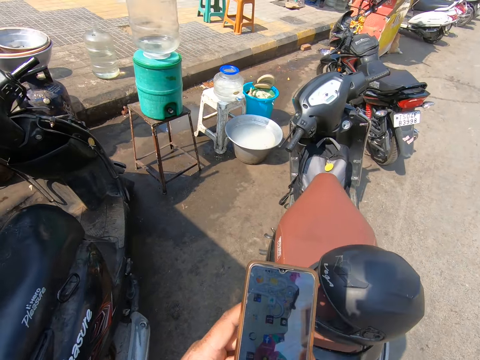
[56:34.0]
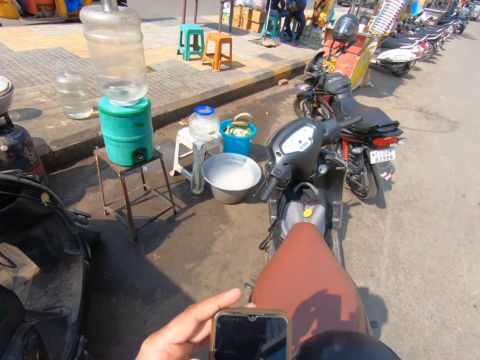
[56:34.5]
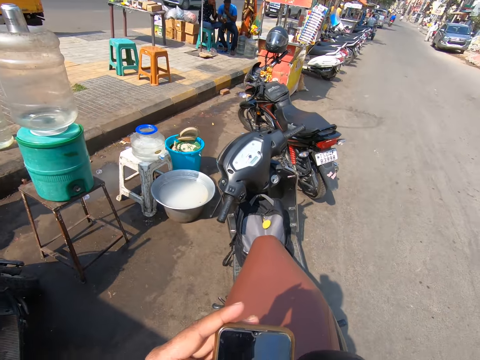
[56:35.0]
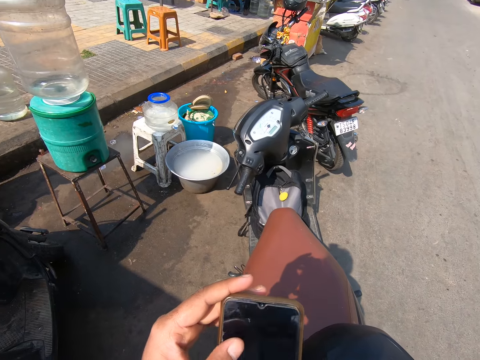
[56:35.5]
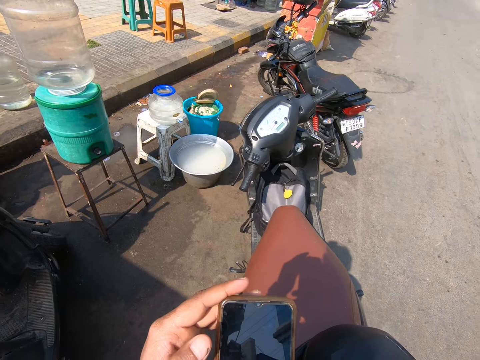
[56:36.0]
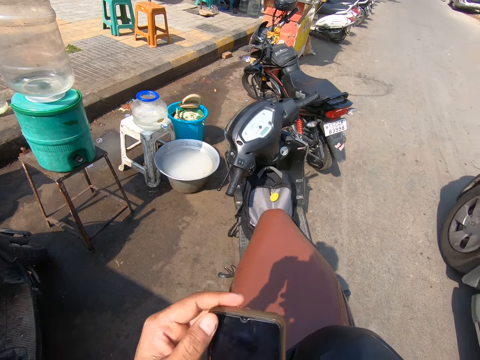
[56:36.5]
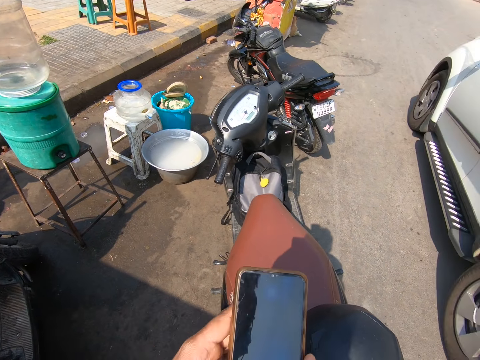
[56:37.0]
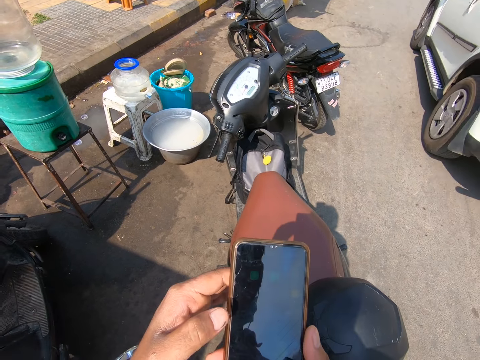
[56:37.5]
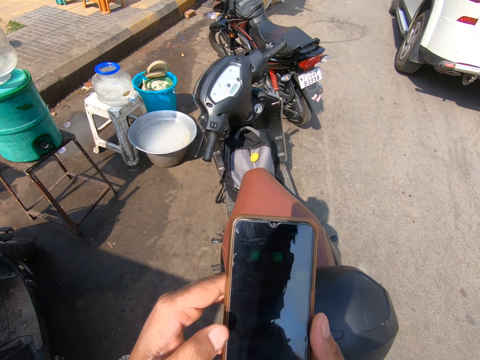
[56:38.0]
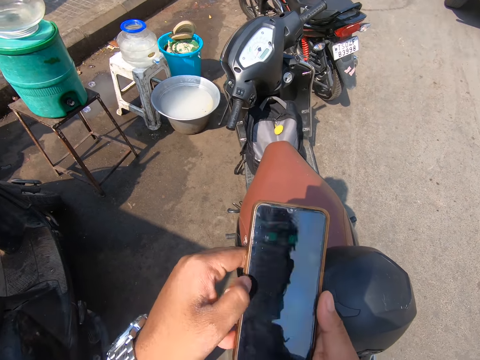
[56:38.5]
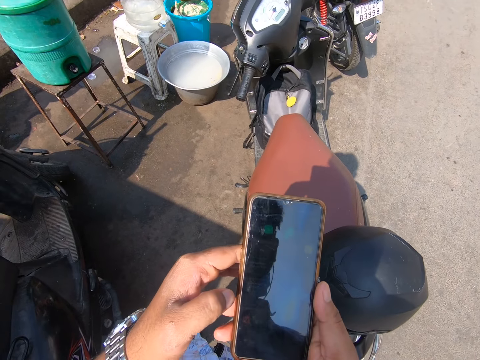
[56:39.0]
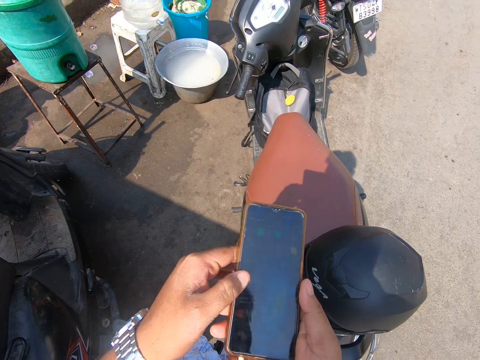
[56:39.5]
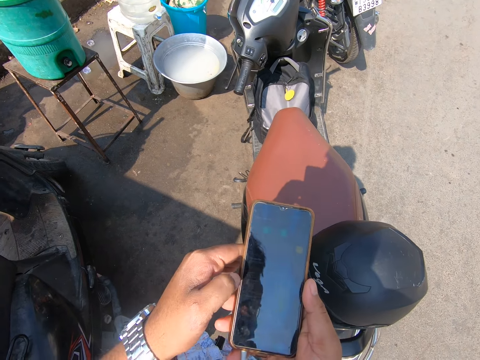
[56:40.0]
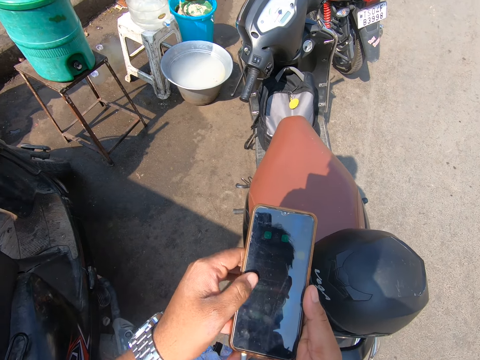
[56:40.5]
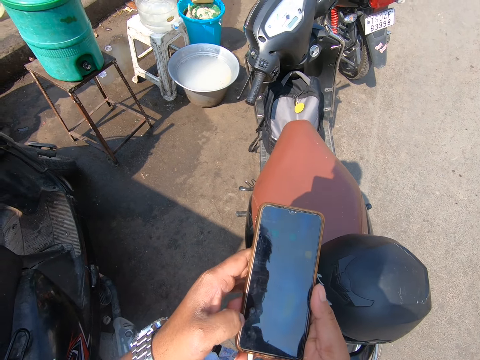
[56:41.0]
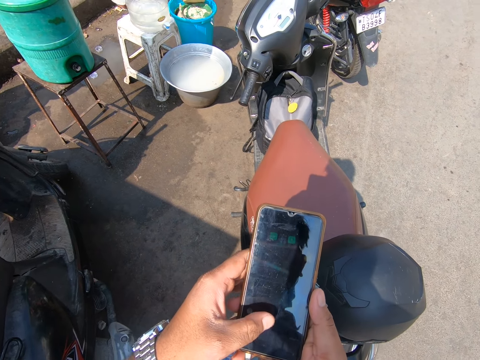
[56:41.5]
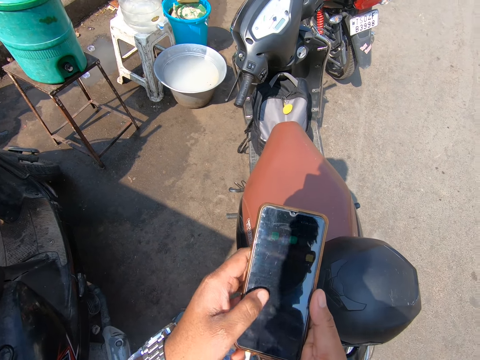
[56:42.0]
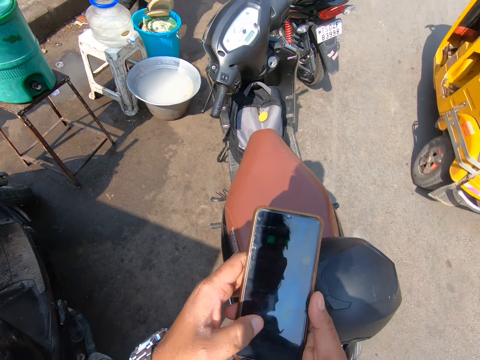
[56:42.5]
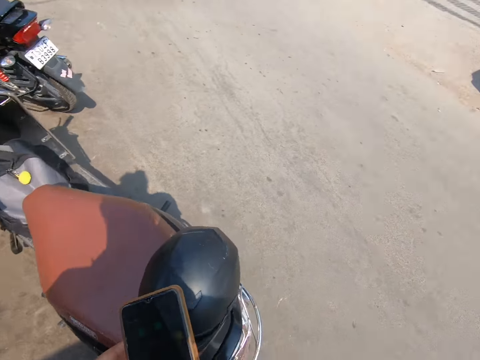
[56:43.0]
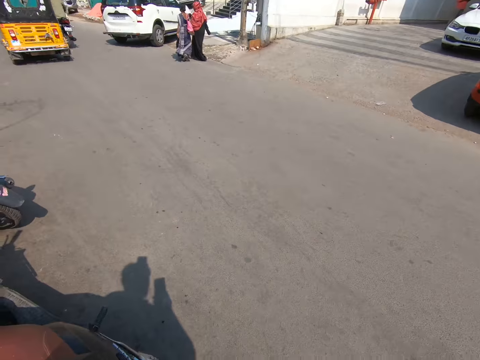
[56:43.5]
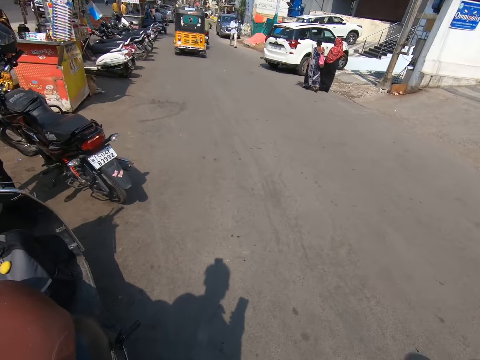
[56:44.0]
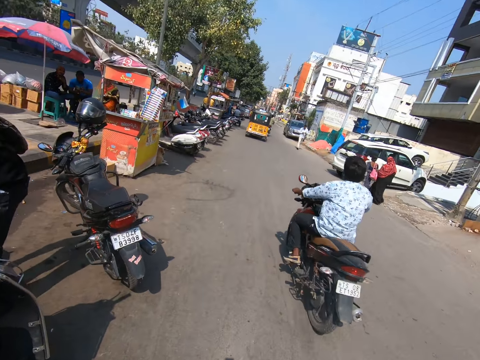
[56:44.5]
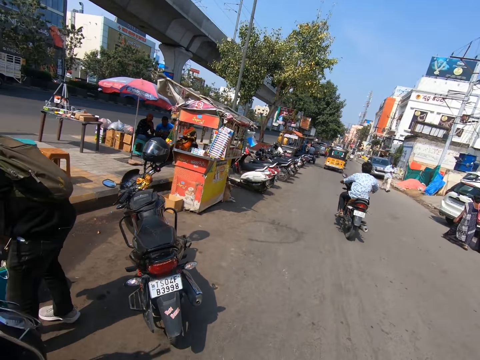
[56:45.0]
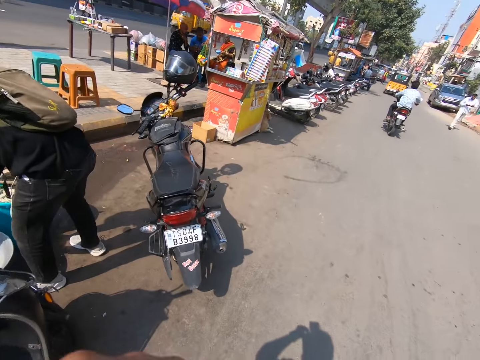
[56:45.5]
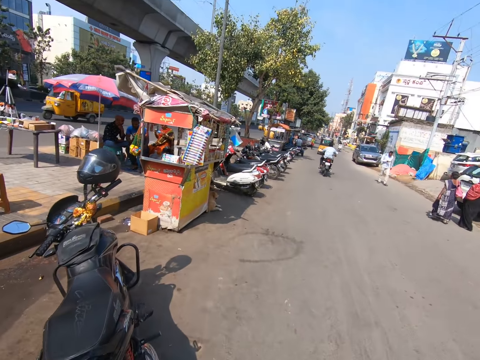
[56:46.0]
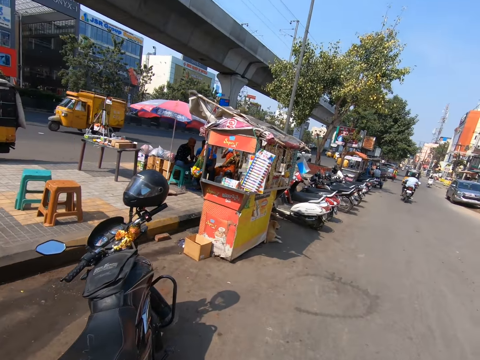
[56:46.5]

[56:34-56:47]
The camera wearer stops on the roadside. A white car drives past the camera wearer. A tricycle drives past the camera wearer. The camera wearer moves on the roadside. A motorcycle drives past the camera wearer.

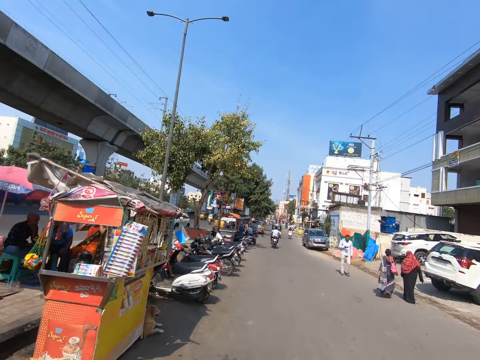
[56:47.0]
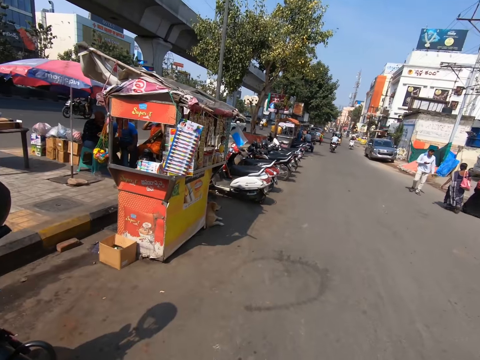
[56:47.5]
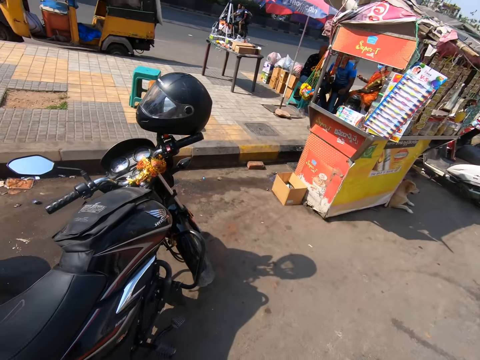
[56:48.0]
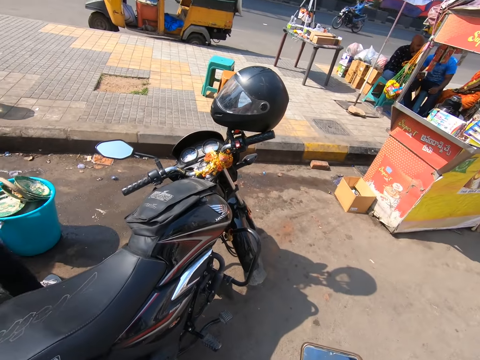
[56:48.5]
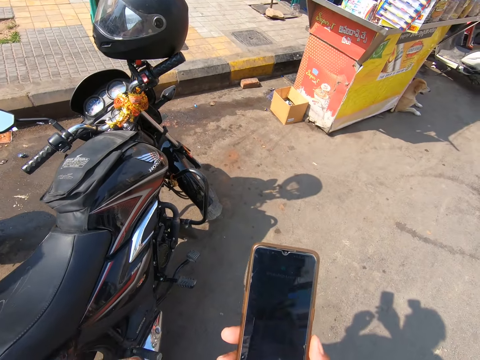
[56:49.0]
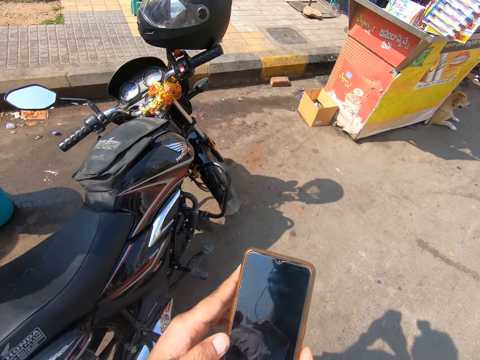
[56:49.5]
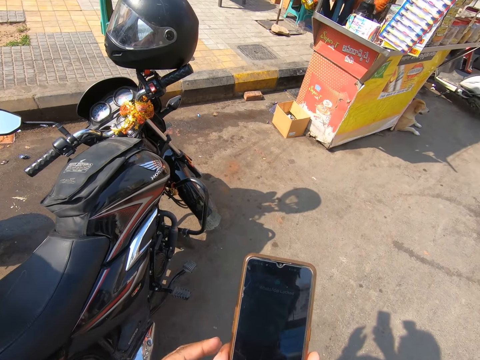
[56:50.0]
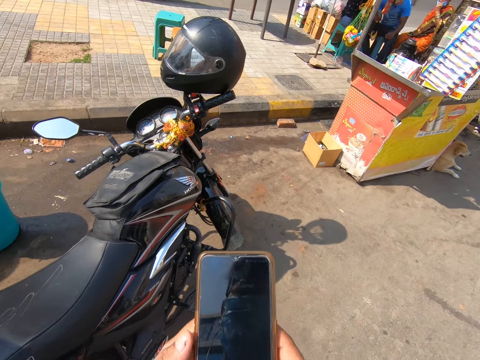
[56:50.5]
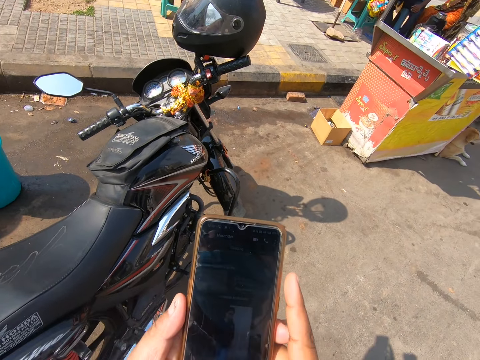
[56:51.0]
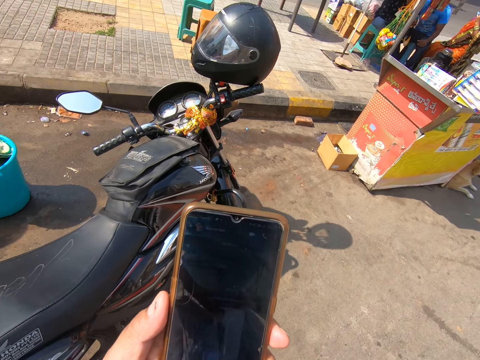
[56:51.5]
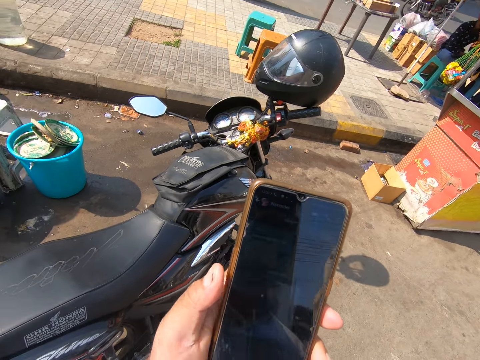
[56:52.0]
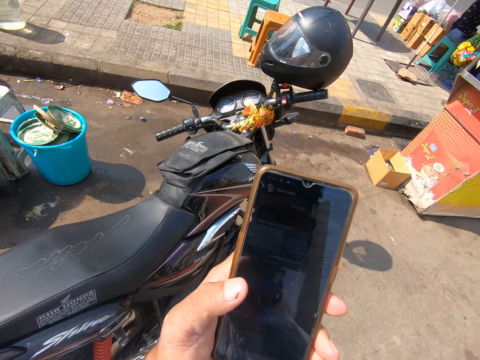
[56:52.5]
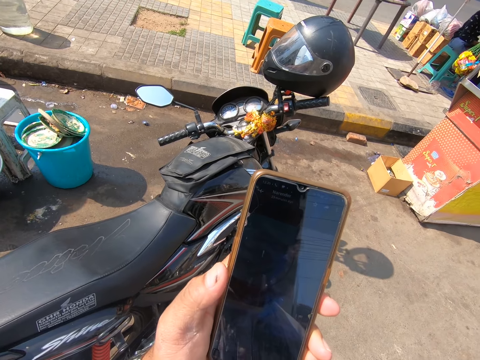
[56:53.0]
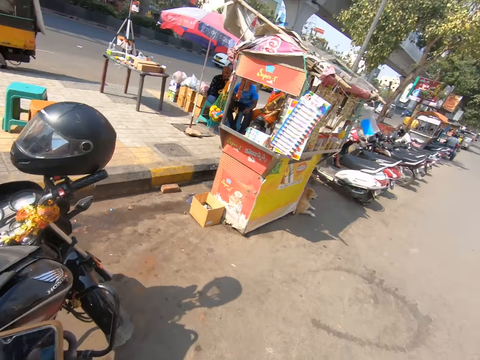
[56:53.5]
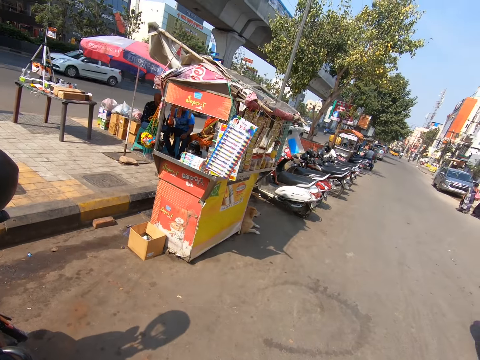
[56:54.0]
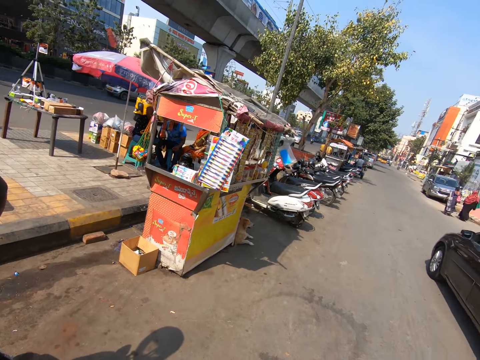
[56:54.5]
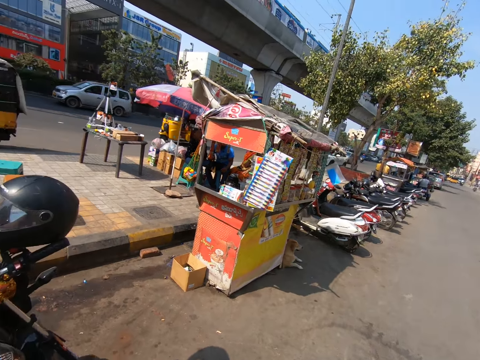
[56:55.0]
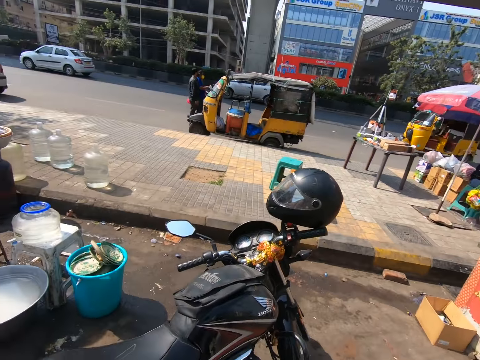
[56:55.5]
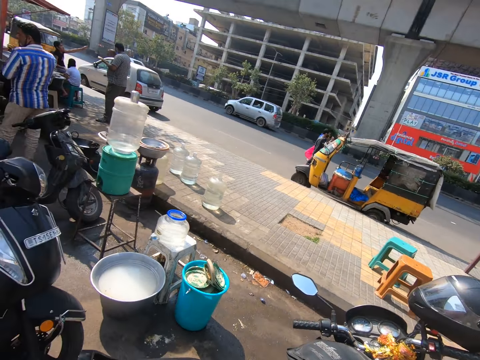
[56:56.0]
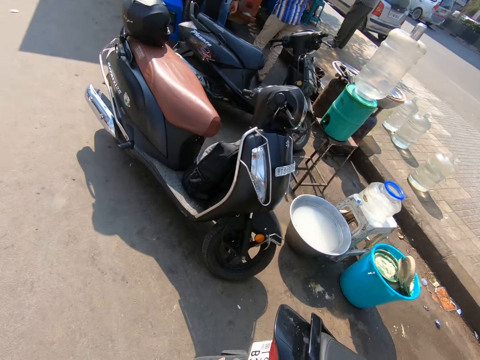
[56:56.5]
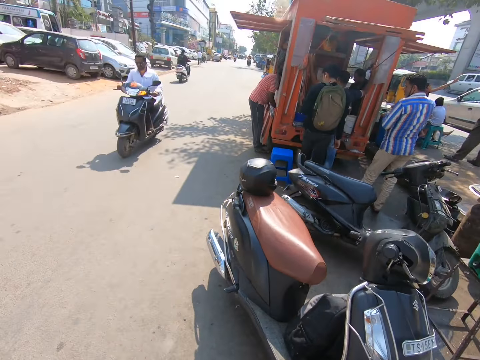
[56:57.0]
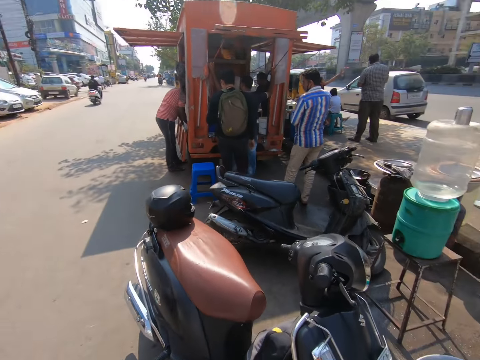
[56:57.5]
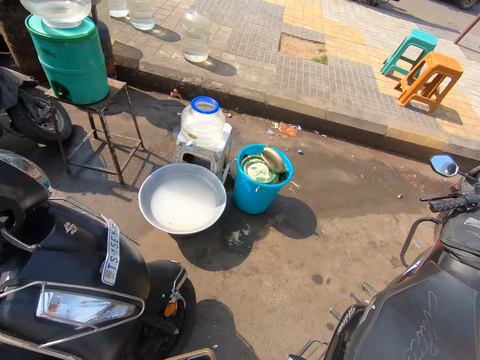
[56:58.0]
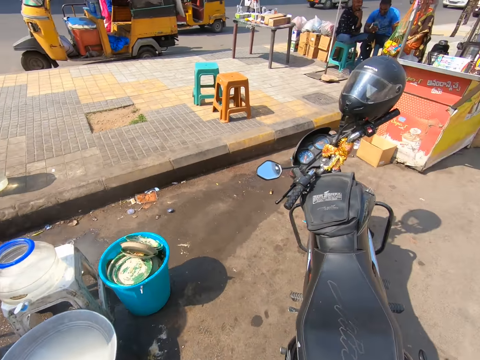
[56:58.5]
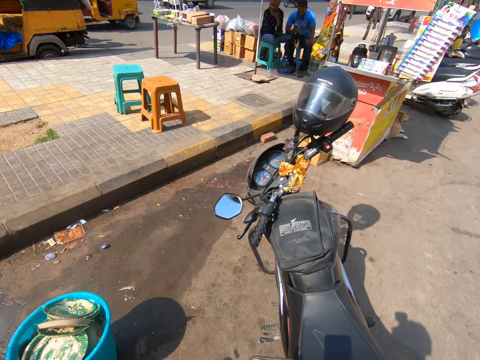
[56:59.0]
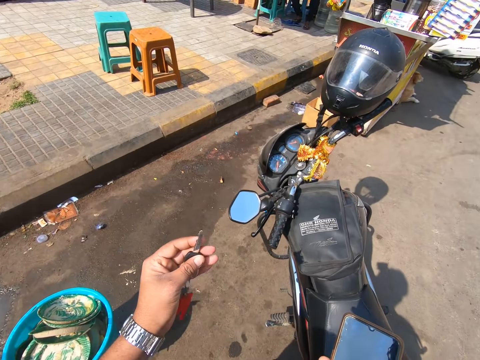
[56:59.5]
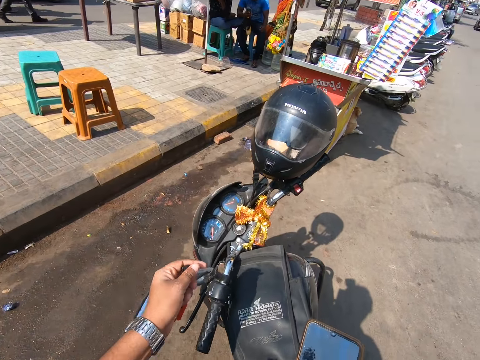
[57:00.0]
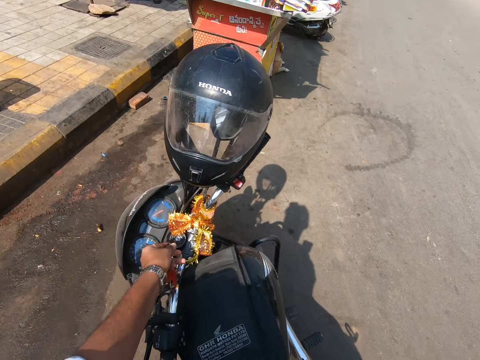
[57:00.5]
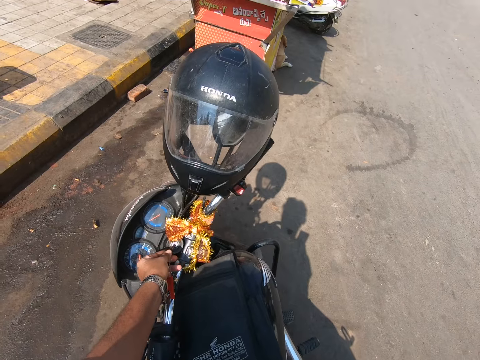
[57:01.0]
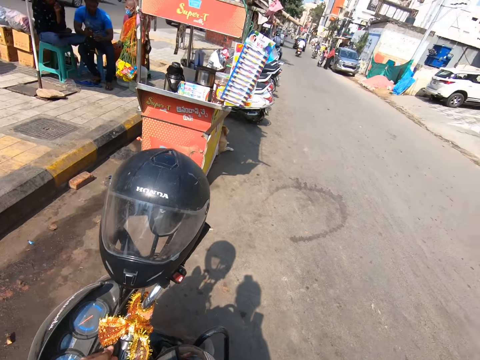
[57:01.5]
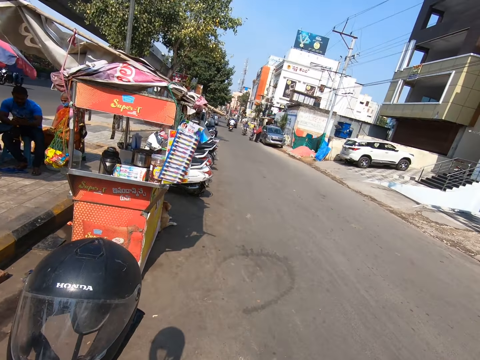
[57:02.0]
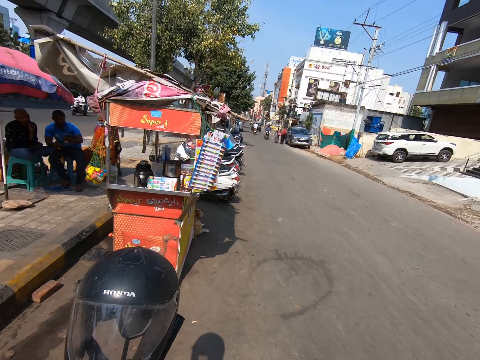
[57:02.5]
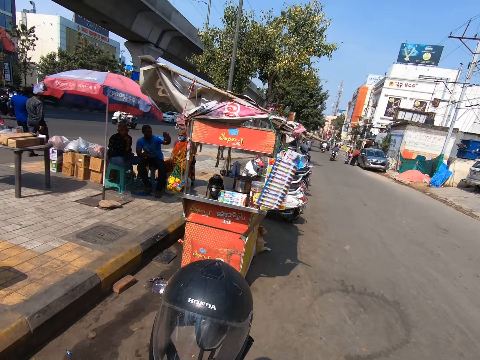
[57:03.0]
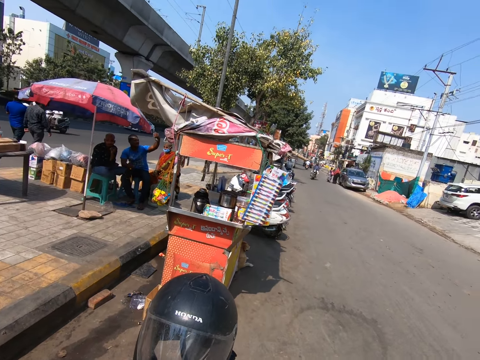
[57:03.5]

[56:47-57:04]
The camera wearer uses the phone. He passes the phone in his right hand to his left hand. He operates the phone in his left hand with his left thumb. He looks around. He talks at the roadside. He moves at the roadside. He passes the phone in his left hand to his right hand. He holds the motorcycle key. He inserts the key in his left hand in the ignition of the motorcycle. He looks around. He talks at the roadside.
